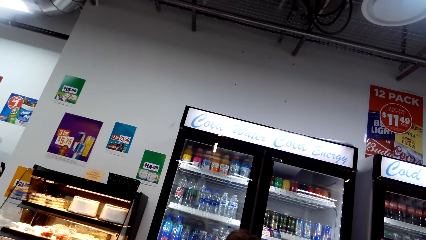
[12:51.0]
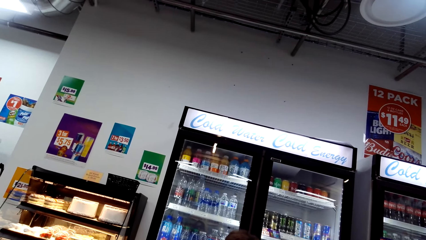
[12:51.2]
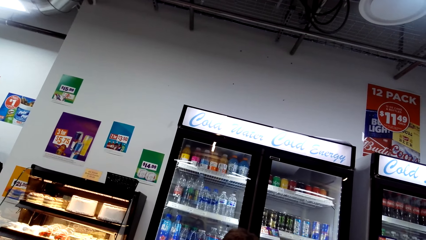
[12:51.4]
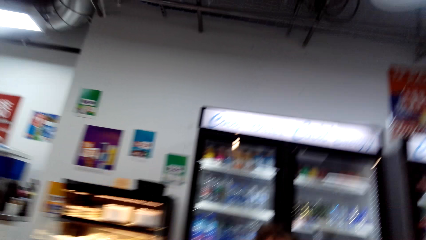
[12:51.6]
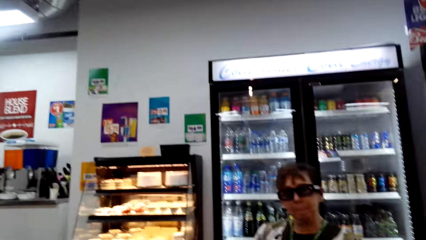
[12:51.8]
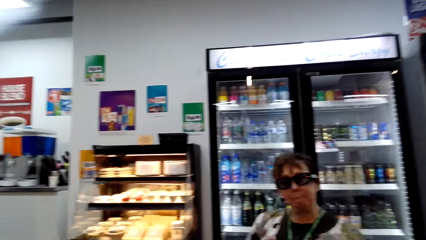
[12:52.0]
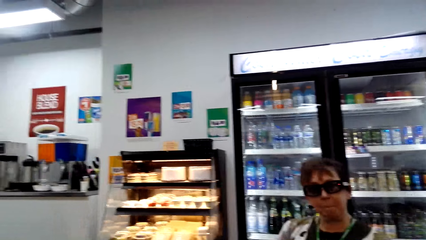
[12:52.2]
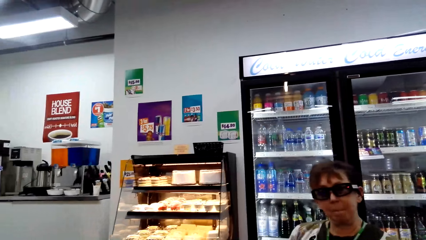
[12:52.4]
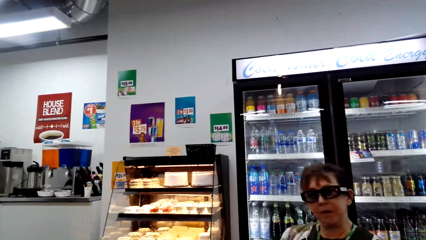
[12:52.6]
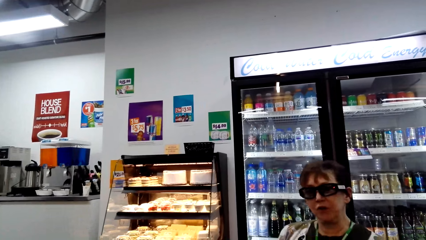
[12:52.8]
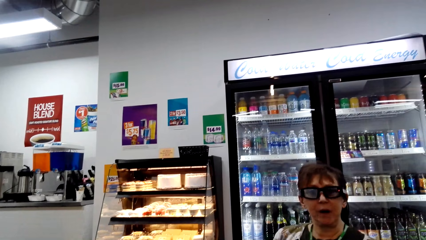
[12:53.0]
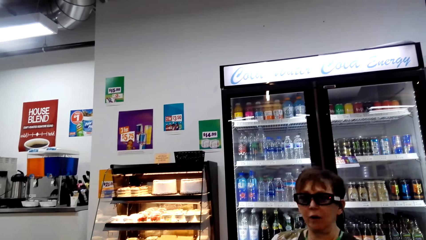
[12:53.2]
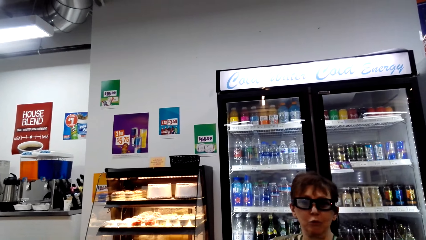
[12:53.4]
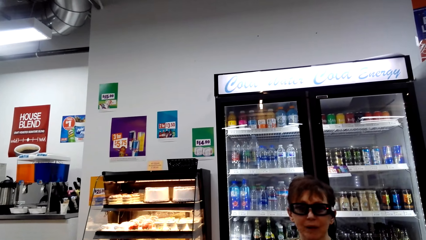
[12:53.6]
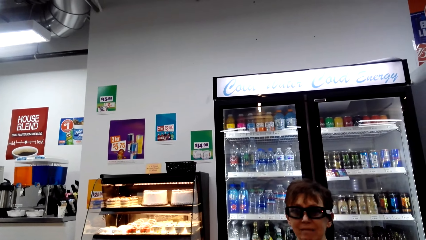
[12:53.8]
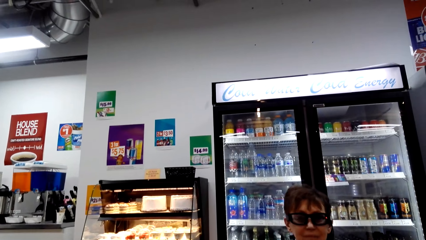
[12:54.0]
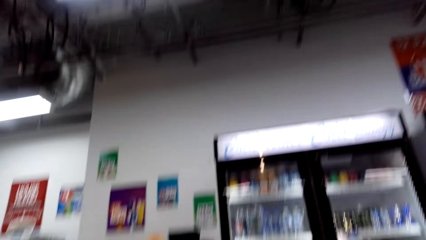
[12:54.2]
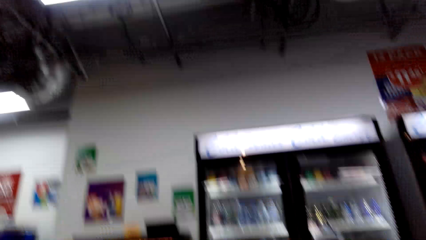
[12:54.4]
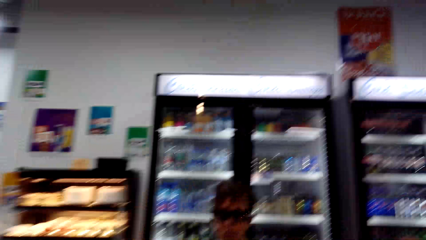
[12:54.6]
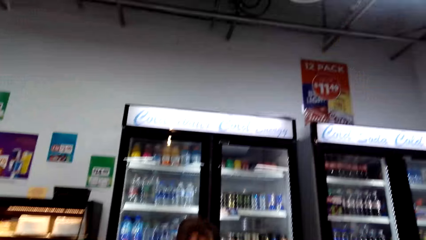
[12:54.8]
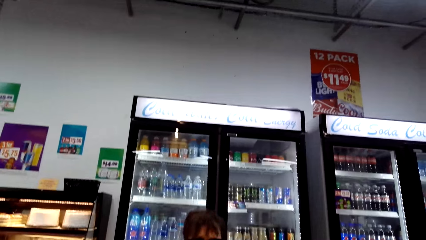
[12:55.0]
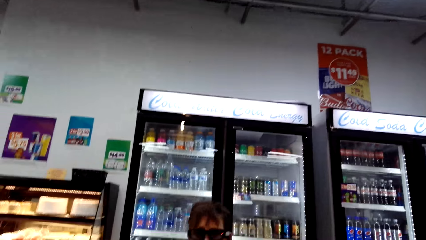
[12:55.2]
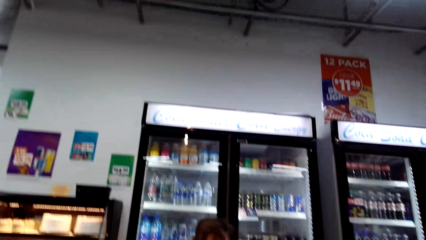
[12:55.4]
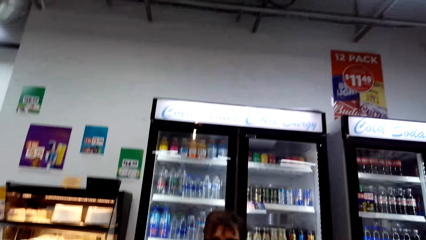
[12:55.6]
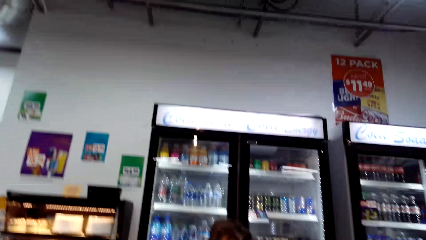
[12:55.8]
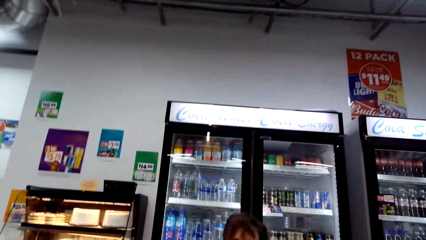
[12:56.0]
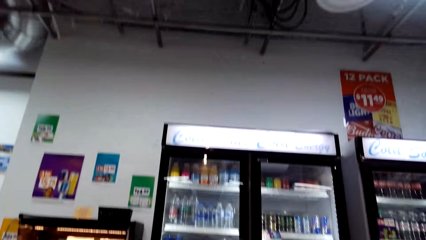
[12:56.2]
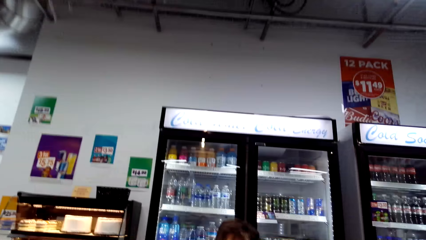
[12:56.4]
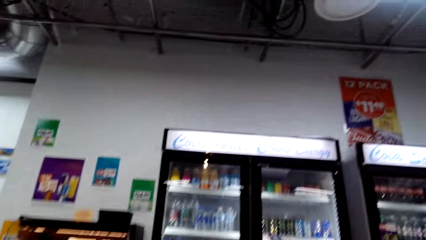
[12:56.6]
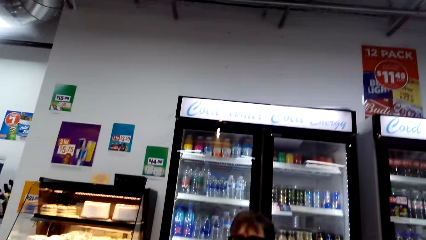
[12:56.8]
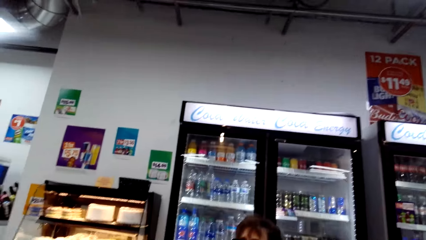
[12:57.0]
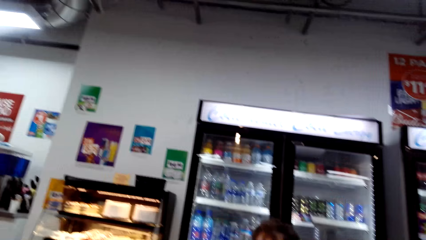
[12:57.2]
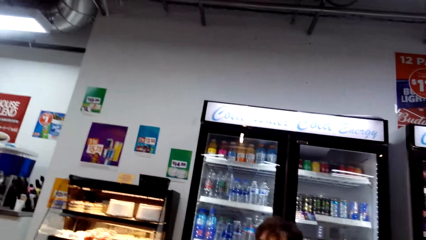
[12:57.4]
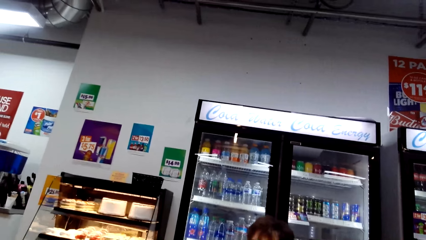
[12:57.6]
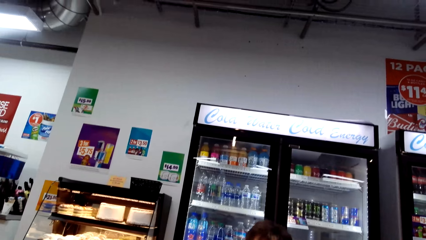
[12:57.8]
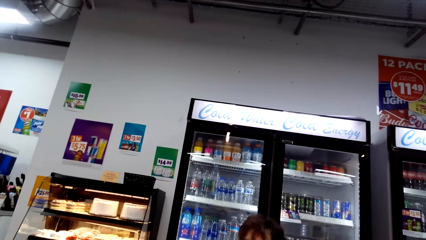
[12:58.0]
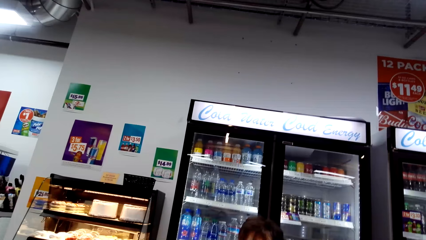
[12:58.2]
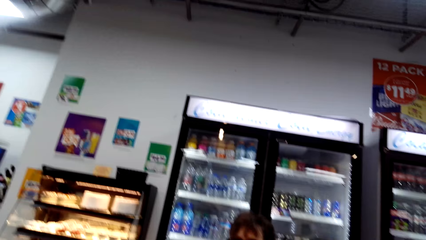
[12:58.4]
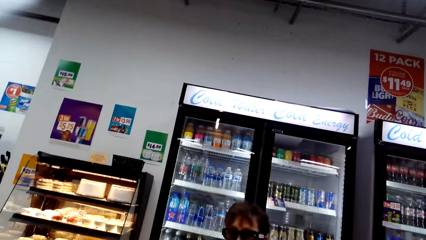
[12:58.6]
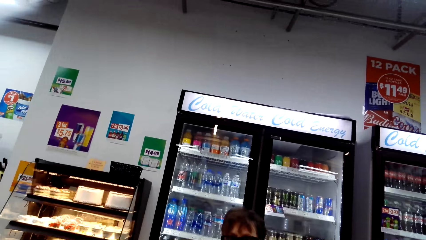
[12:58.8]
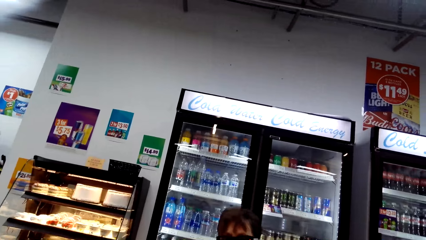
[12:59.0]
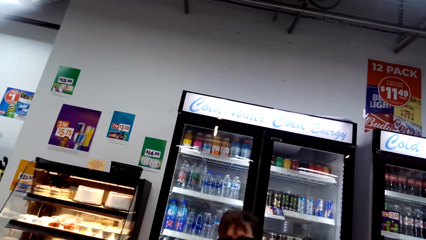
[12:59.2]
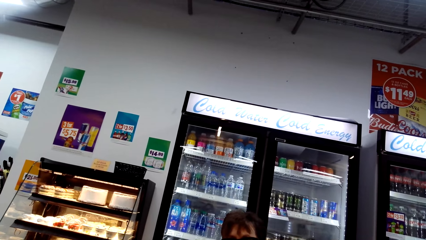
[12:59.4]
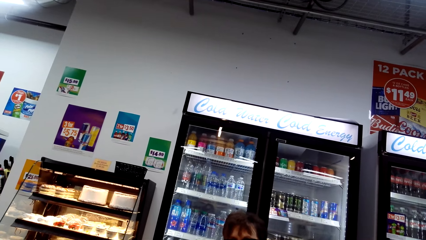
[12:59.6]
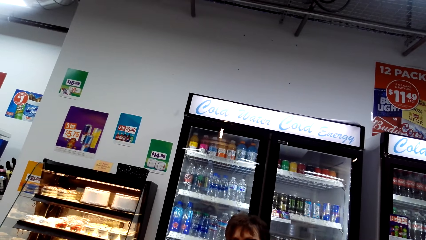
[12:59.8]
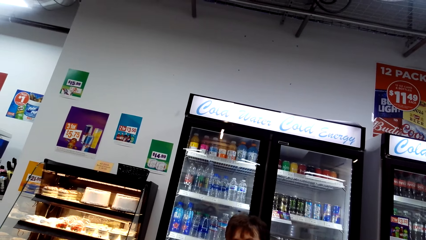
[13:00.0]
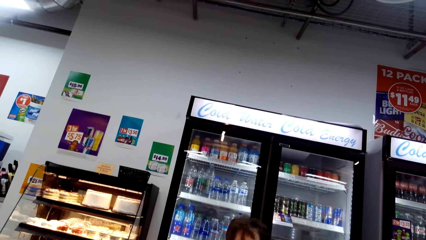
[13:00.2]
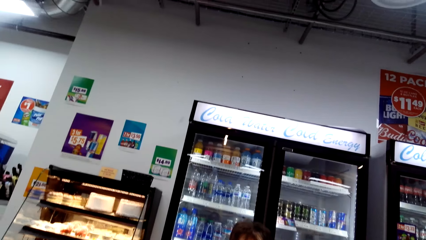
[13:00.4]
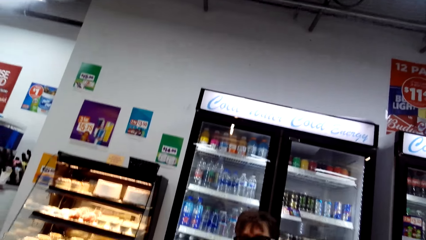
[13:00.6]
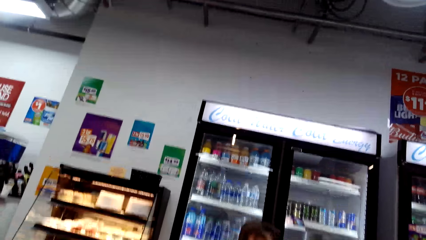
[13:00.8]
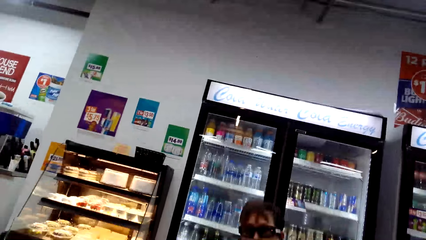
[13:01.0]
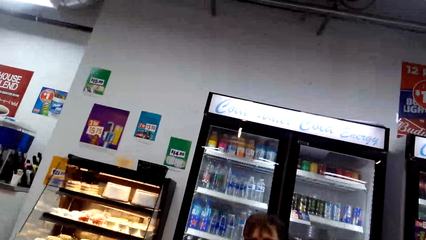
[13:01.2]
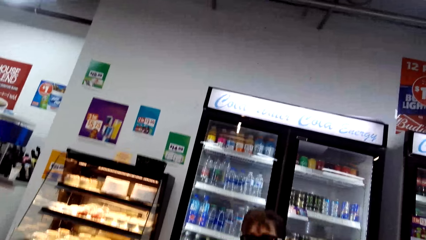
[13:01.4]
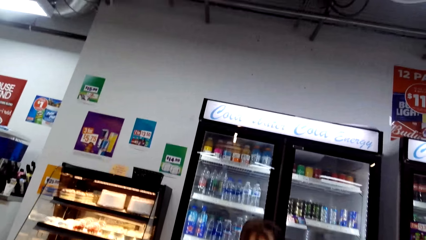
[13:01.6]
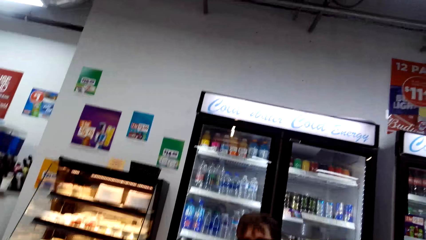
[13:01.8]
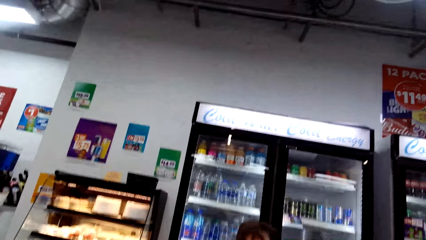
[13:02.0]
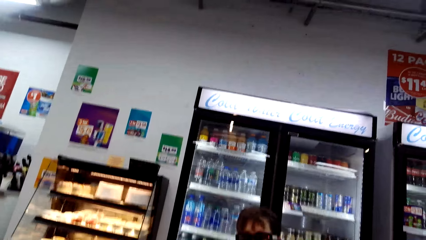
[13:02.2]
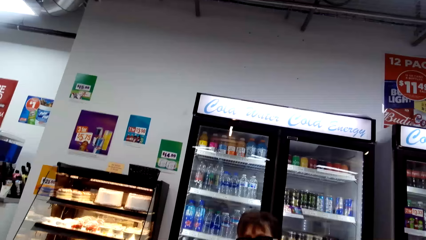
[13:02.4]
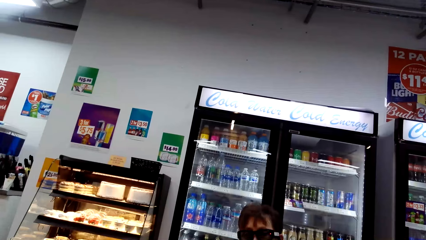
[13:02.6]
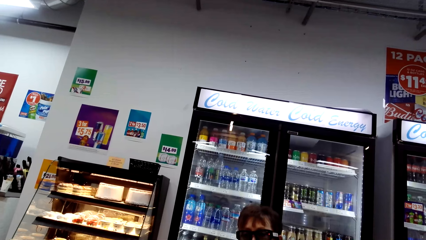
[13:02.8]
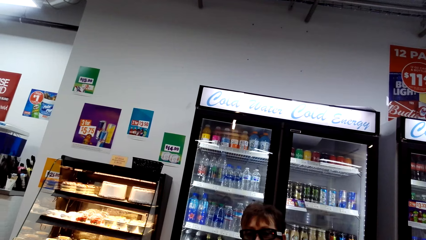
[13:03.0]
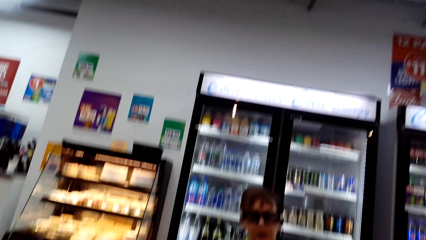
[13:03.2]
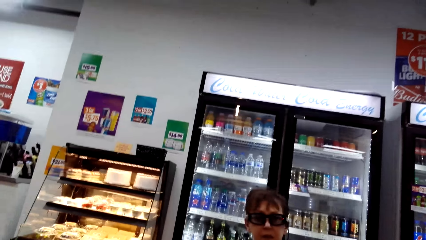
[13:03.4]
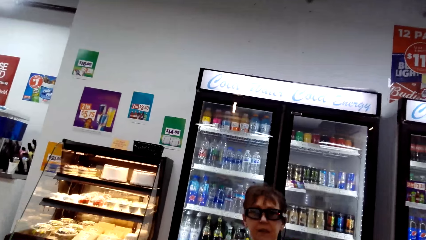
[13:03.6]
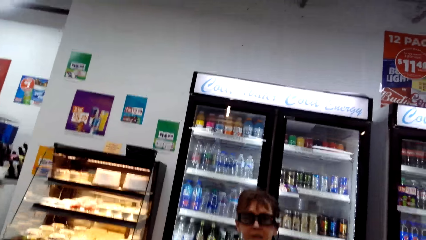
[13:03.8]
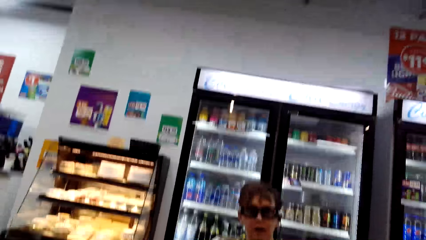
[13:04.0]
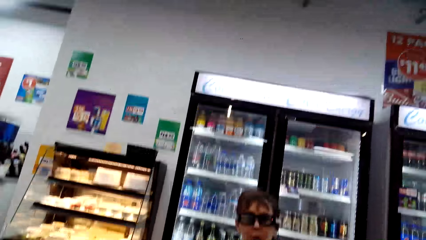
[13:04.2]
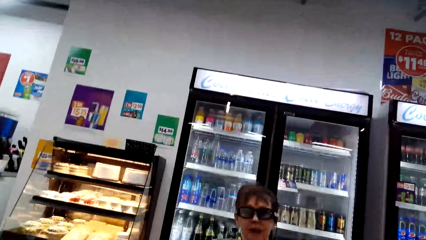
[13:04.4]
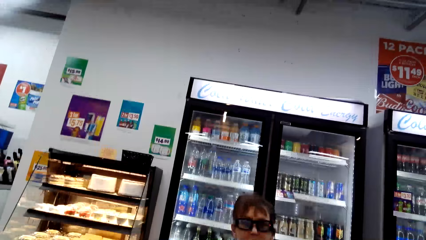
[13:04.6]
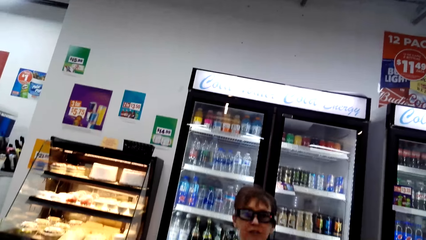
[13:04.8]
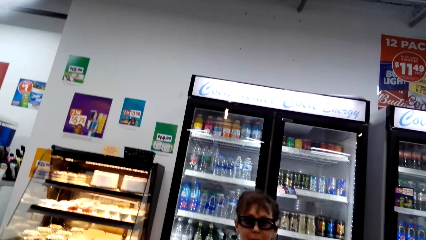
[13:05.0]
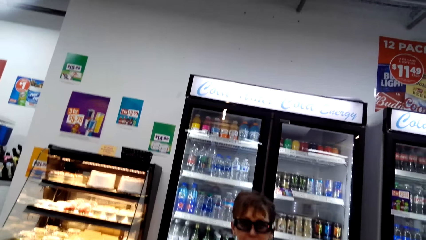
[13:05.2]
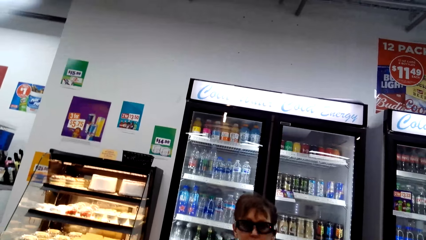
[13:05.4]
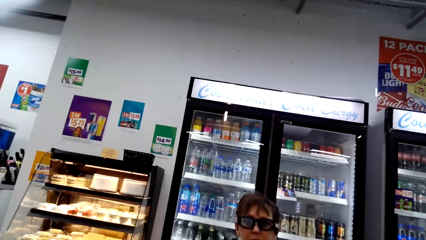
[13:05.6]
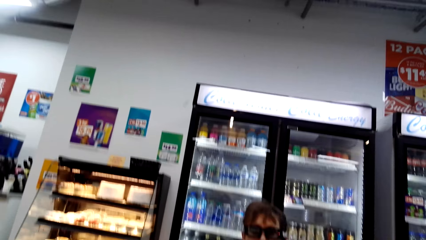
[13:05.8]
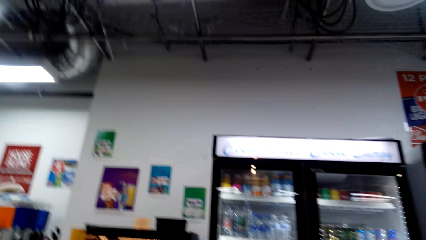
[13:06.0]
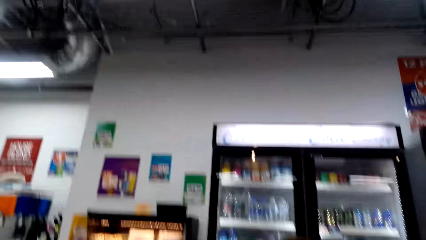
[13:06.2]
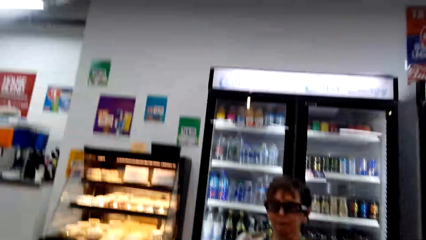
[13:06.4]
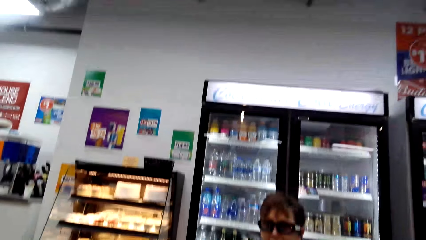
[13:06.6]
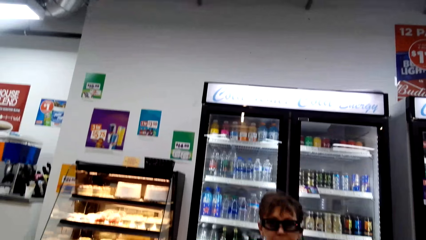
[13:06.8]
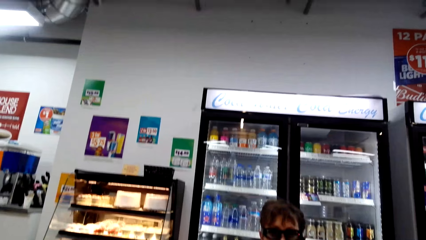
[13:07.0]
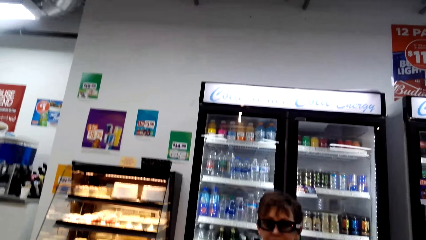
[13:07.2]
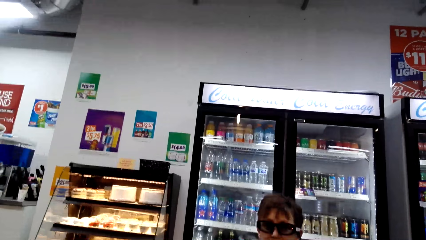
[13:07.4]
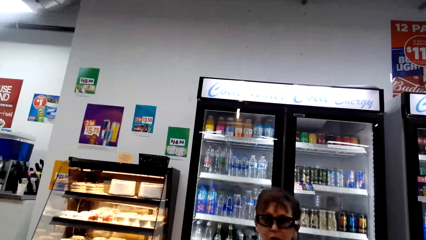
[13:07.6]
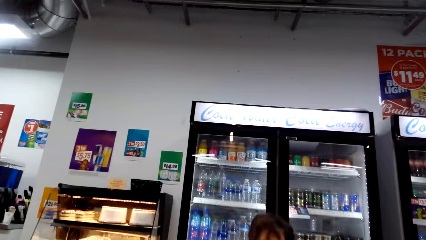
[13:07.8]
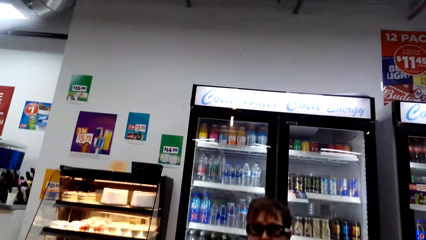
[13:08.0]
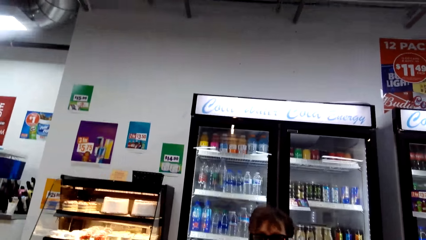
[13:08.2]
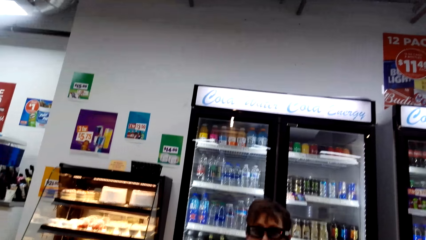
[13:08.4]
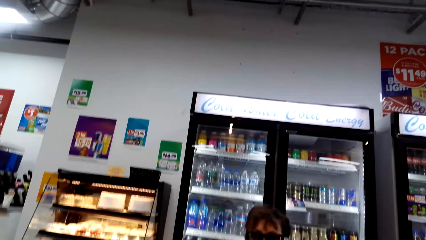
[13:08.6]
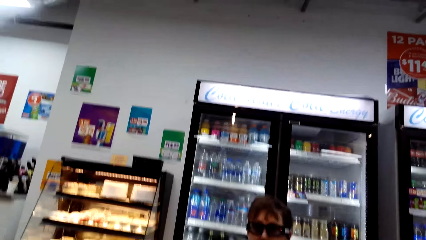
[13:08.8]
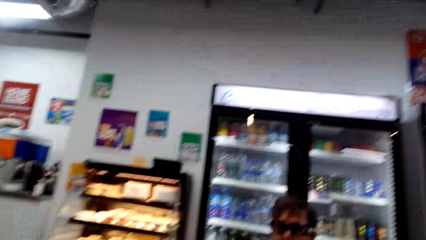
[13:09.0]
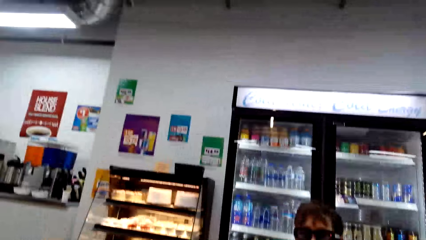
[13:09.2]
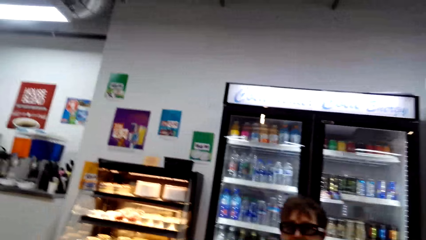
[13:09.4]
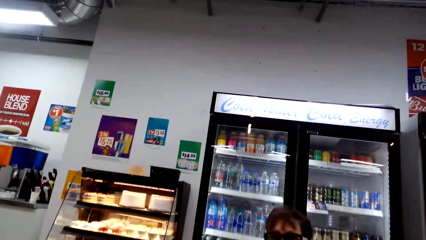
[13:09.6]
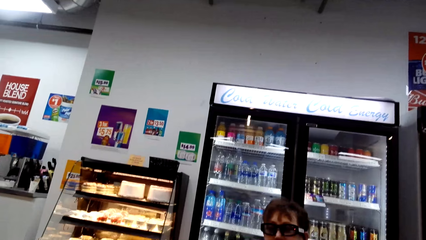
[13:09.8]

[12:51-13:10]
A woman talks.
